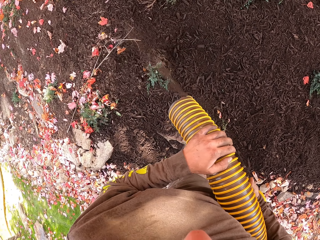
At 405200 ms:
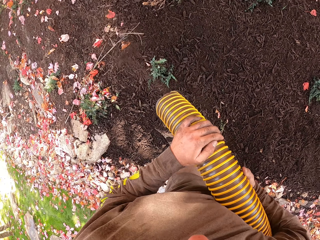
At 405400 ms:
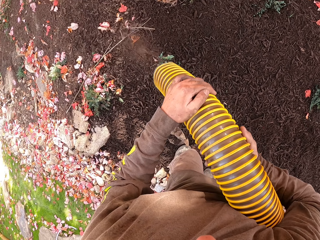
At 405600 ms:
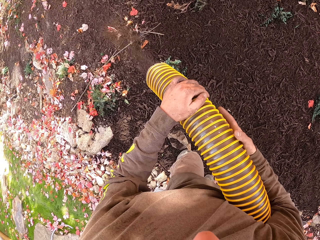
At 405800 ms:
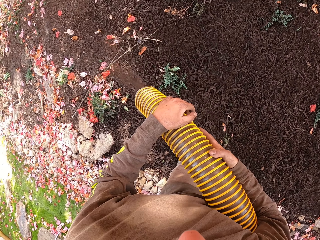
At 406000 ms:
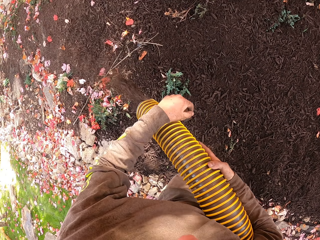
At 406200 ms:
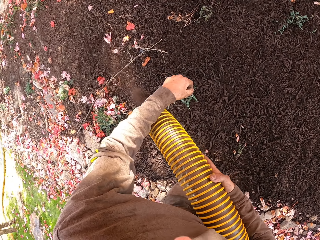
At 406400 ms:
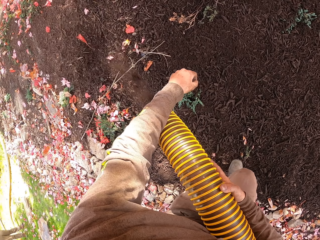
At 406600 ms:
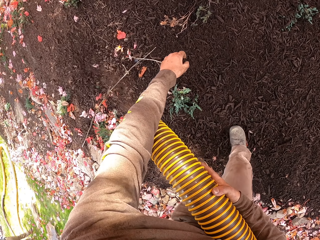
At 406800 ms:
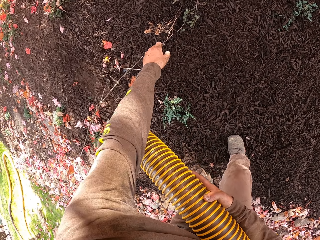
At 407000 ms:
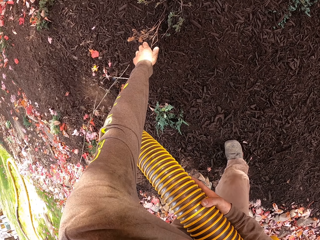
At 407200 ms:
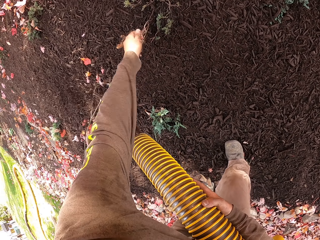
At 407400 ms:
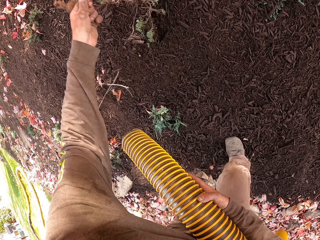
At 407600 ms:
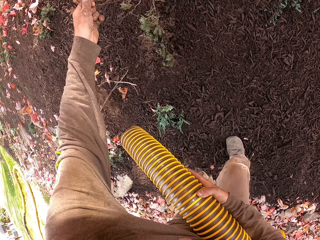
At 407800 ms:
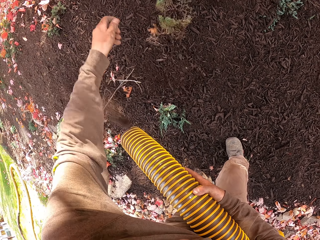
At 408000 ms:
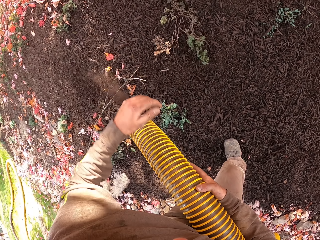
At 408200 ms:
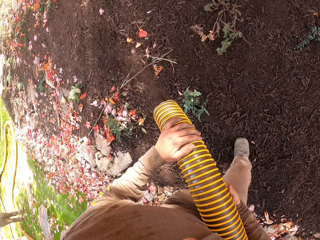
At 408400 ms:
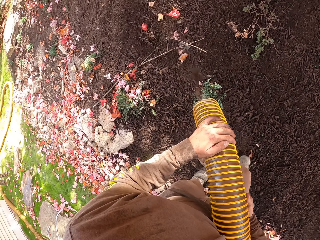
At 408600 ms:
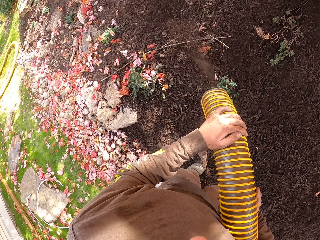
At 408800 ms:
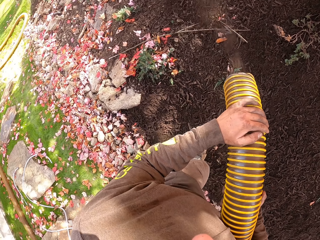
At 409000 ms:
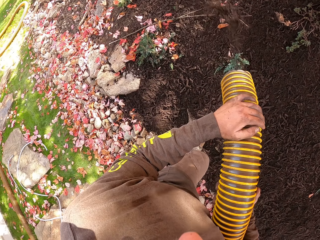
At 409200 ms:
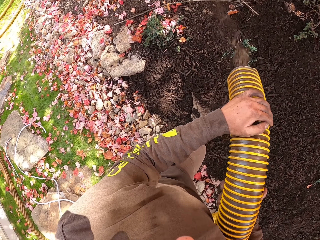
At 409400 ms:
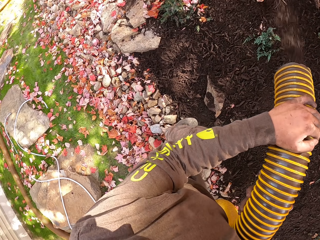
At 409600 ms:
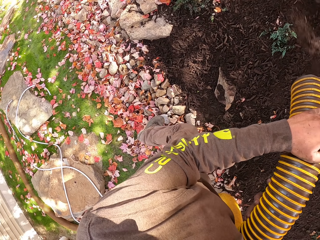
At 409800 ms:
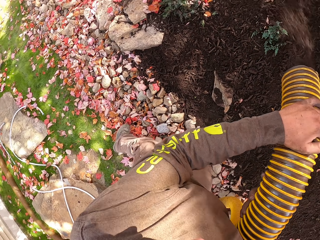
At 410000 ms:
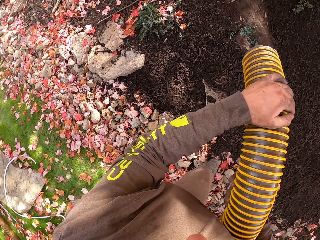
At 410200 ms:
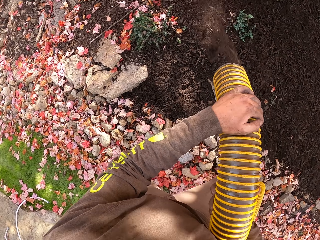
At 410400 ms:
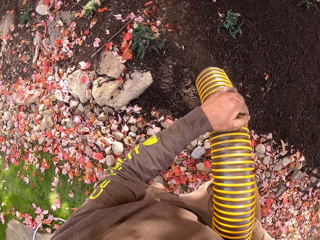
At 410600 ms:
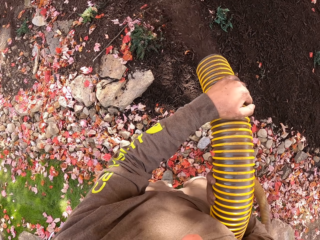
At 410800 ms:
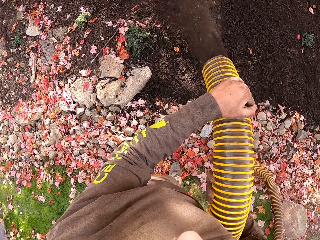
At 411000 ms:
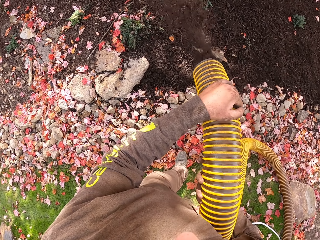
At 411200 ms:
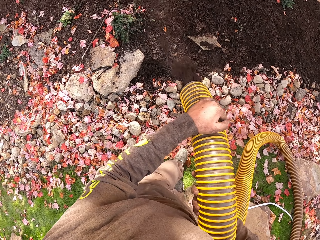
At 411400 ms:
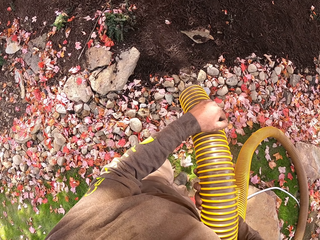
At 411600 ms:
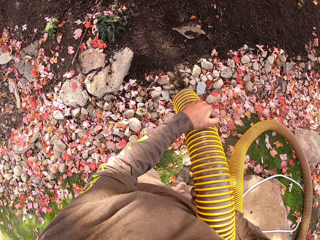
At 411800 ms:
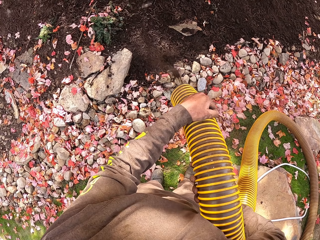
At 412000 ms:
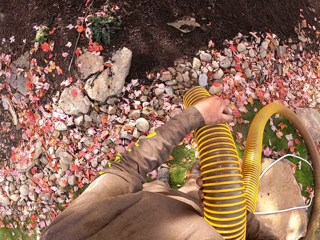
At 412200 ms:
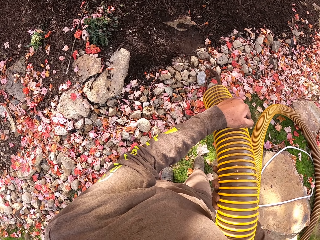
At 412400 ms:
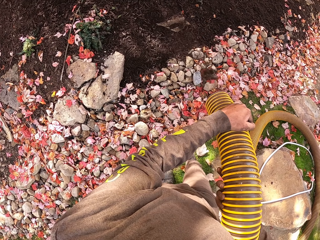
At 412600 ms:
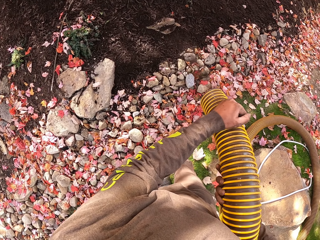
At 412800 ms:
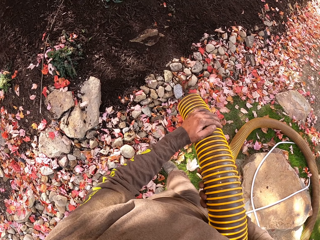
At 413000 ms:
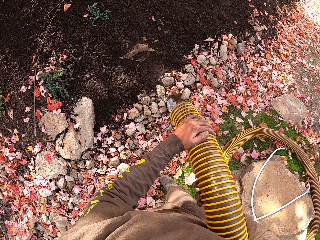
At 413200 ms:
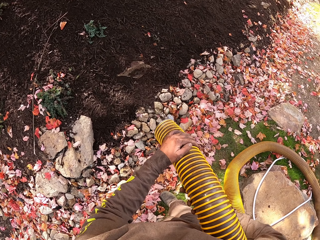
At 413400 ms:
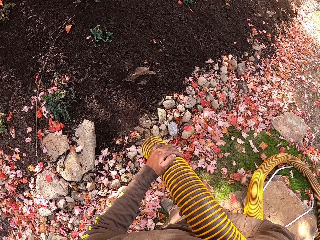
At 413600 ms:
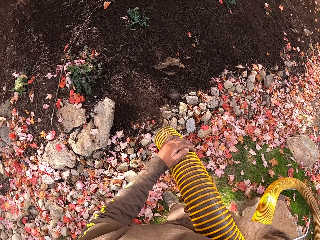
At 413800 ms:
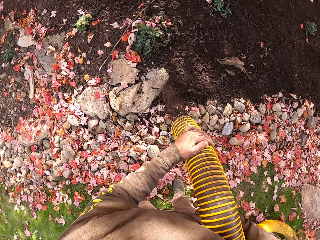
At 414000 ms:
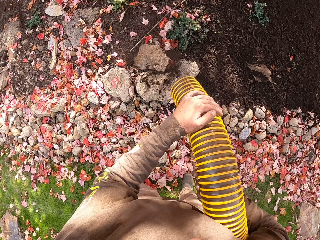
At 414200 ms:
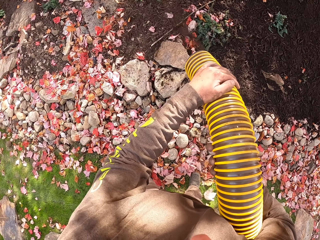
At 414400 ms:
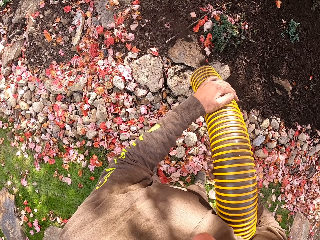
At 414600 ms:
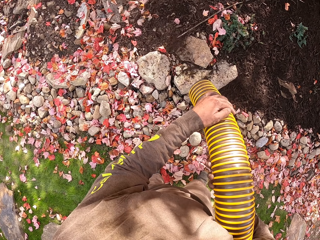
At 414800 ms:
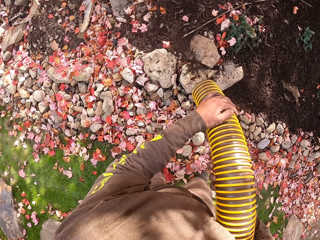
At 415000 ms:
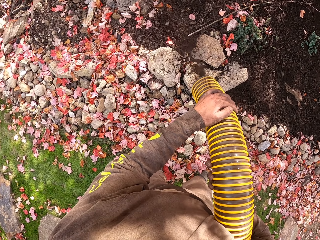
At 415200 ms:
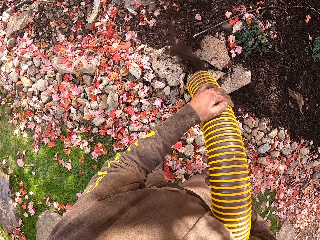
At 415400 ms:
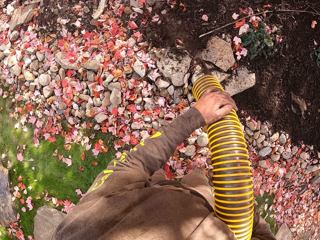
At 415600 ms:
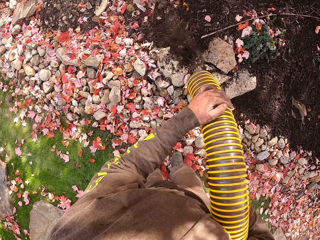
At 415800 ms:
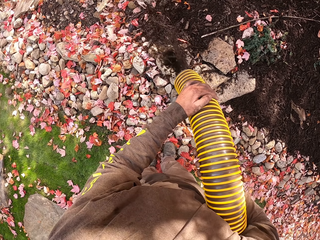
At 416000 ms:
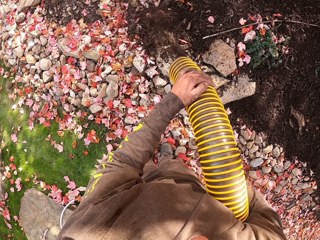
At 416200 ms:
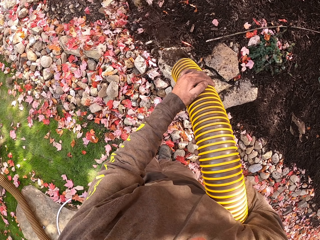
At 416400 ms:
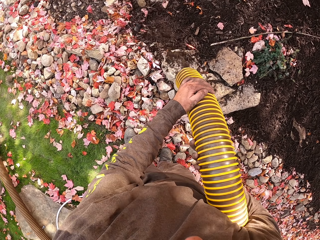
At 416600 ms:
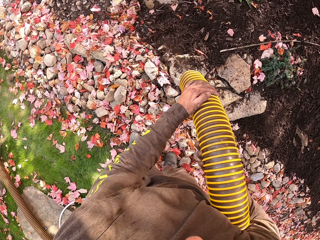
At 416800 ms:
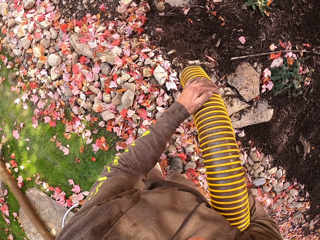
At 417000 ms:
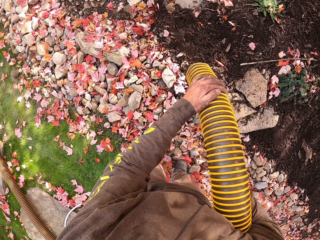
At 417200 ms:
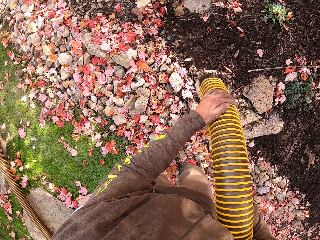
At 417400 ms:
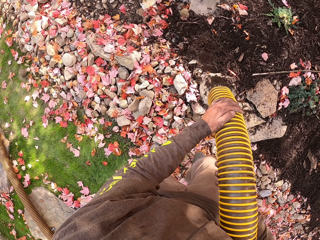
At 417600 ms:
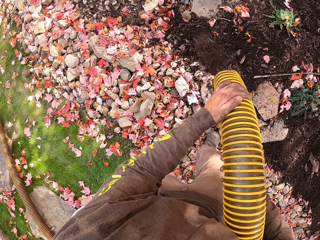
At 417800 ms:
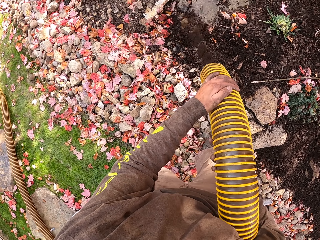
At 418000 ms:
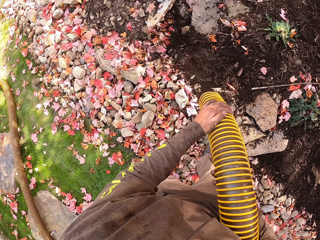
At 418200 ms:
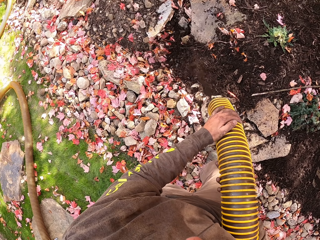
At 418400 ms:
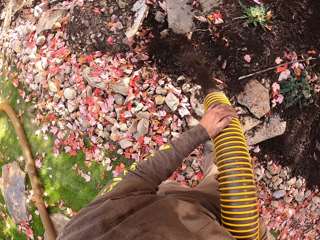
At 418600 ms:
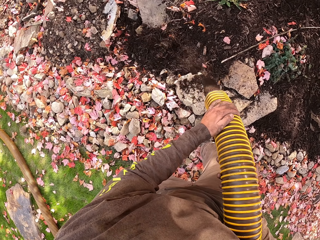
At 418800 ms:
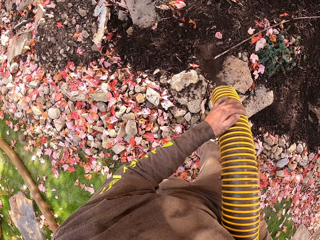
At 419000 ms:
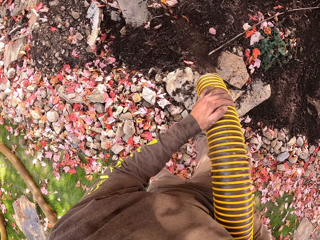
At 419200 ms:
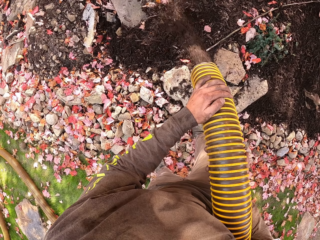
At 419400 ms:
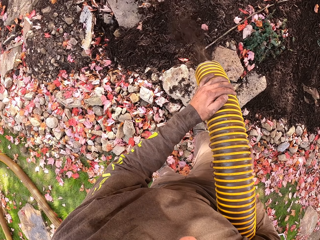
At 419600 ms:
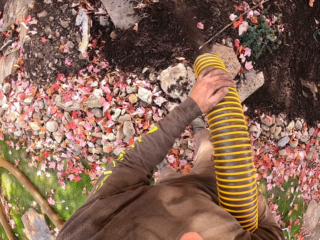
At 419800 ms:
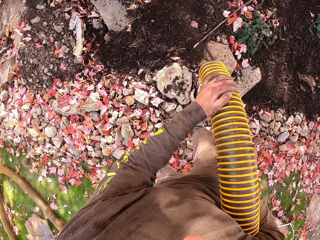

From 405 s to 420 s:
The camera wearer lets go of the plant. They hold the left hand on a pipe. They pull the plant. They lift the plant. They hold the left hand on the pipe. They cover the soil with mulch using a mulch blower. They move the right leg back. They move backwards. They move forward. They move the right leg forward. They cover the soil with mulch using the mulch blower.

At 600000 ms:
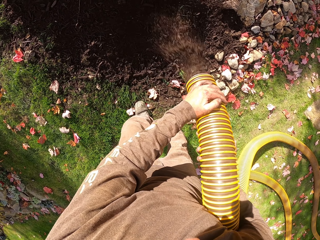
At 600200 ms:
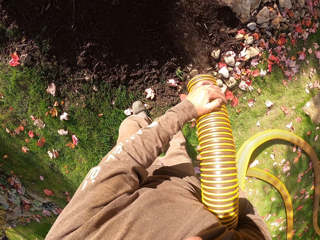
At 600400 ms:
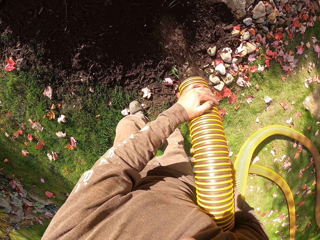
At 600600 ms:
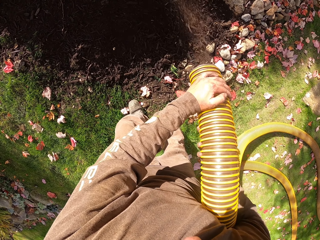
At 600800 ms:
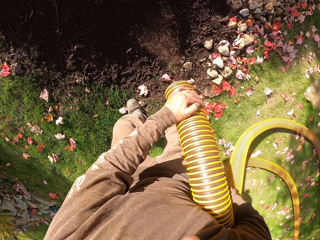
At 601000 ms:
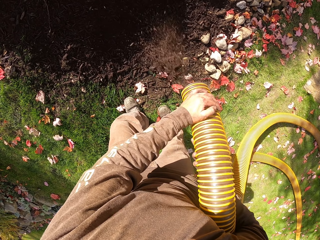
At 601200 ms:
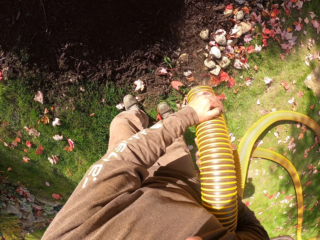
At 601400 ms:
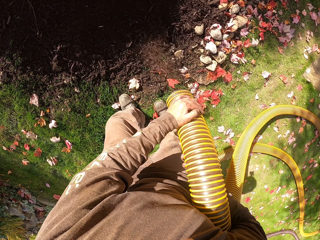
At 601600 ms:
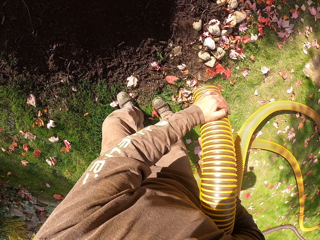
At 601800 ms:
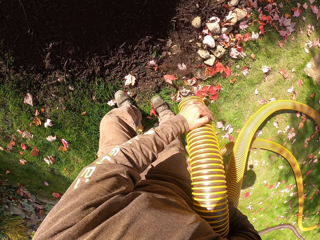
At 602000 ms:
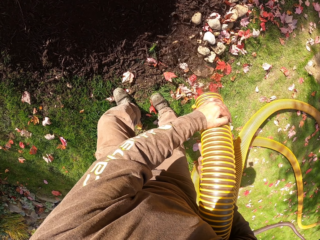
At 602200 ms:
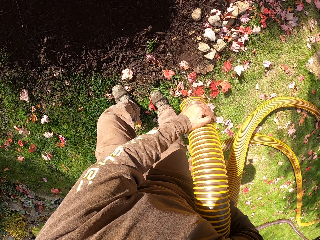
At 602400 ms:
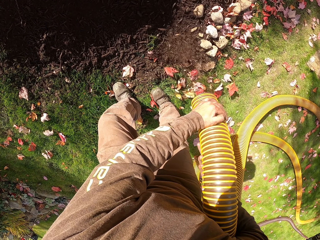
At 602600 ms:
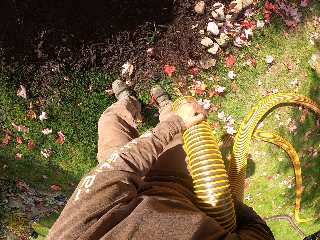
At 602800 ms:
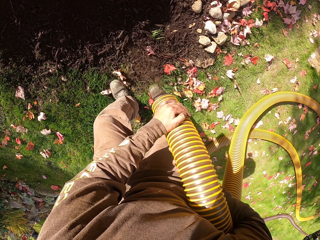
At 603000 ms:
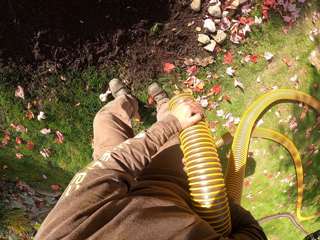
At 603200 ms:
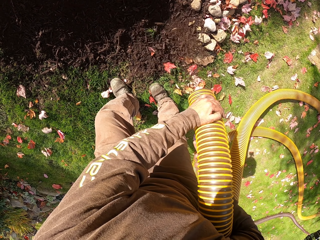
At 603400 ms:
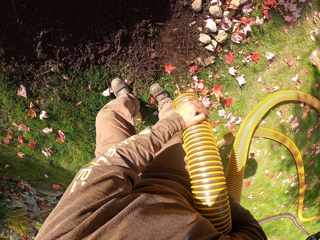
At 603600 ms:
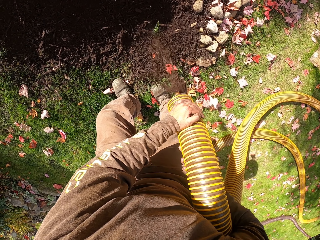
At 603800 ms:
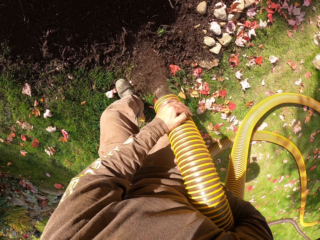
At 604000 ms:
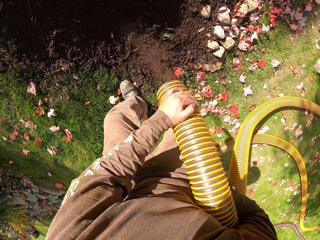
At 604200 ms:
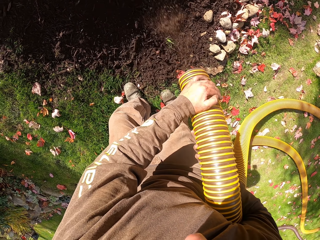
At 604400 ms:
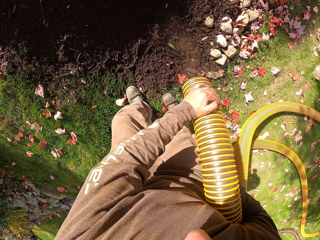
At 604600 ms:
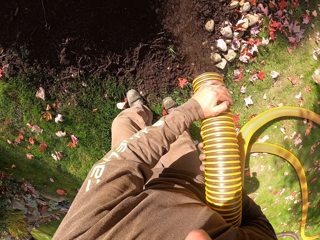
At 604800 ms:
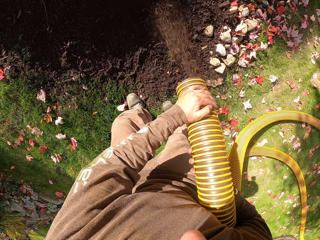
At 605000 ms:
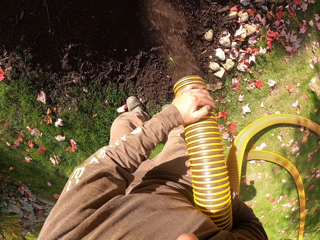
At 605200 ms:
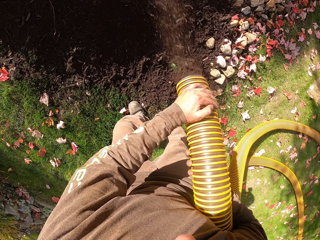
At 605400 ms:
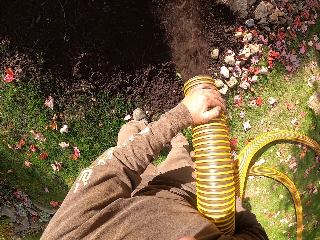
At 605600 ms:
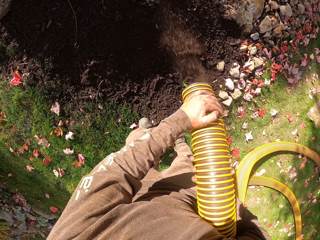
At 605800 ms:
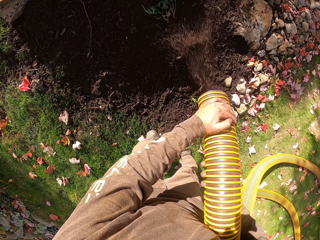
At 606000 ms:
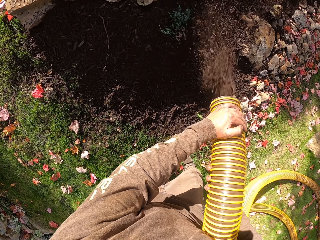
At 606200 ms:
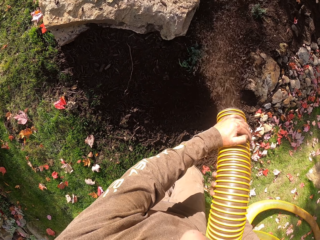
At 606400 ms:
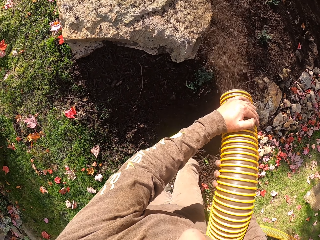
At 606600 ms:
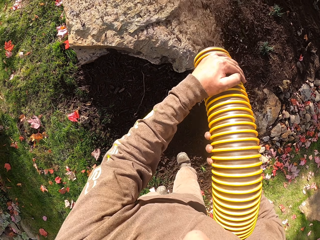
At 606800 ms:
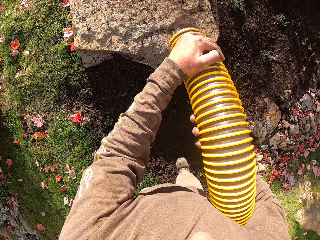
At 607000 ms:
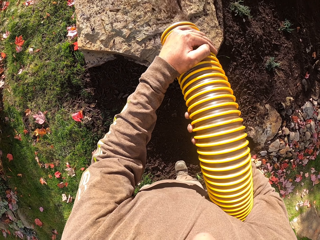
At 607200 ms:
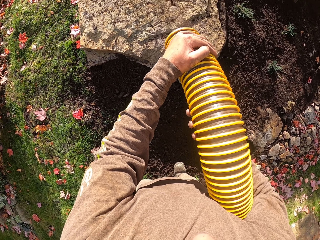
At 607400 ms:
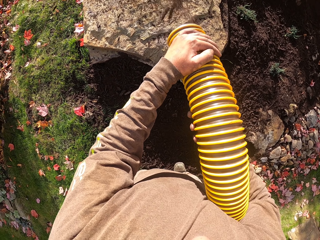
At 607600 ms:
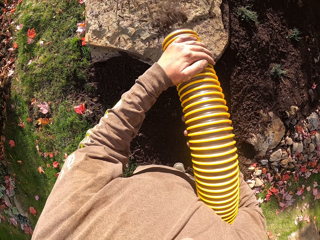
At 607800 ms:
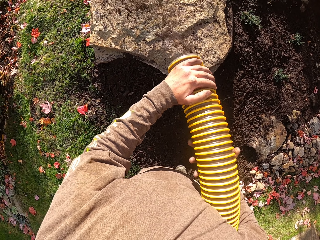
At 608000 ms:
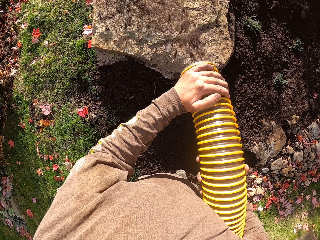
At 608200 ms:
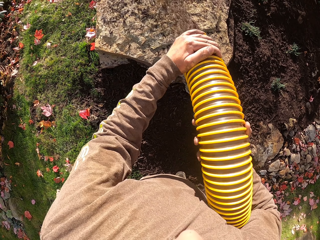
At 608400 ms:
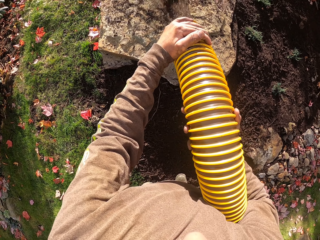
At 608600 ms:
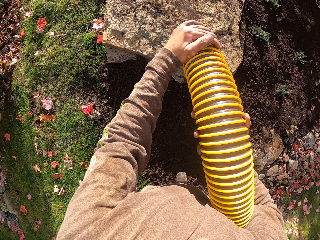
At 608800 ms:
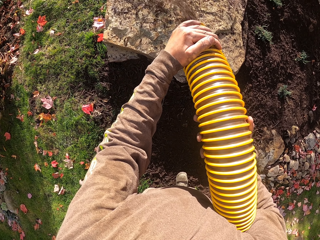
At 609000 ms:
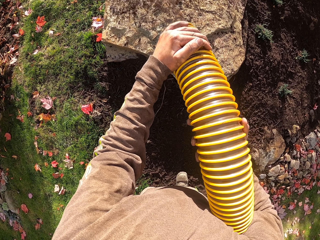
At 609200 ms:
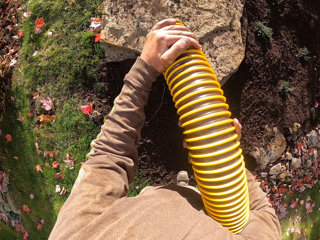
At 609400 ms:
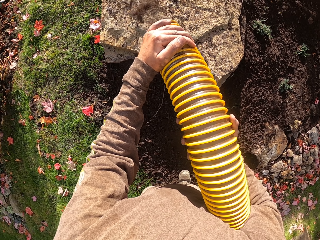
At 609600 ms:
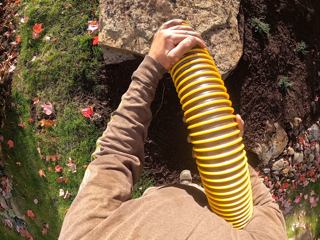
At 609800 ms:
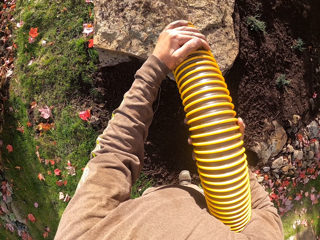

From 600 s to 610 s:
The camera wearer moves a pipe. They pour something at the farm with the pipe. They pour something at the farm with the pipe again. They raise the pipe. They pour something at the farm with the pipe.
